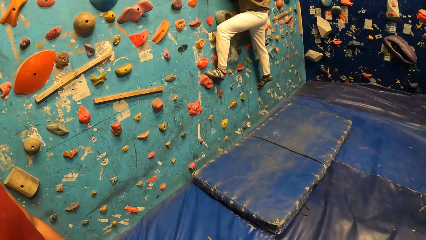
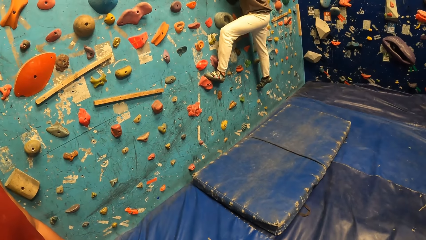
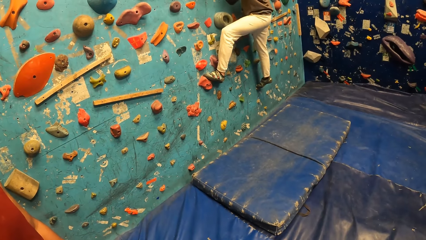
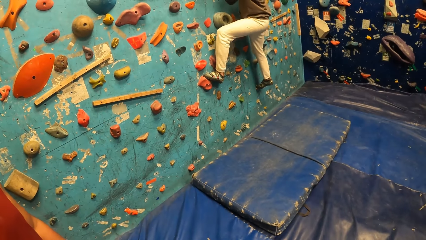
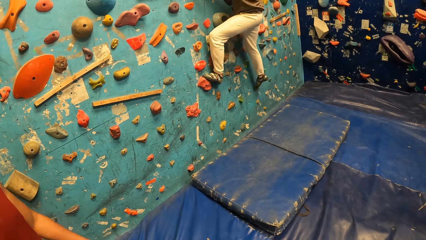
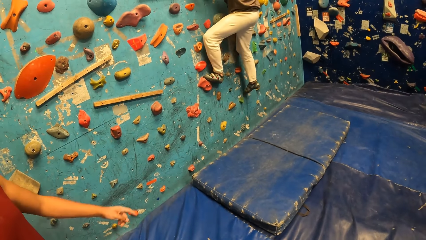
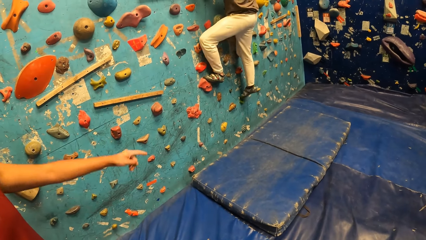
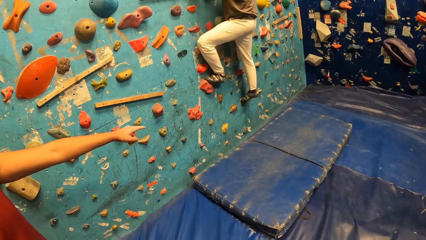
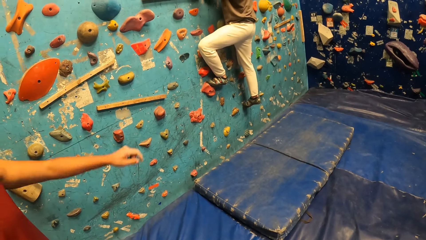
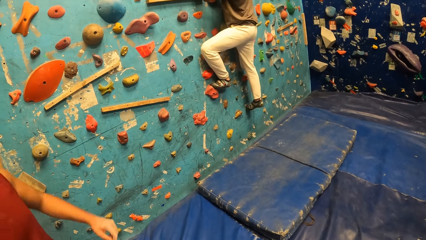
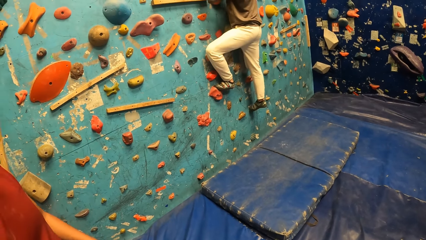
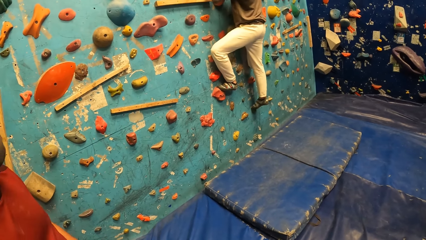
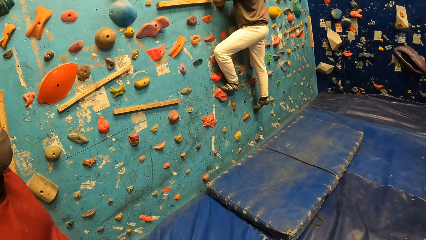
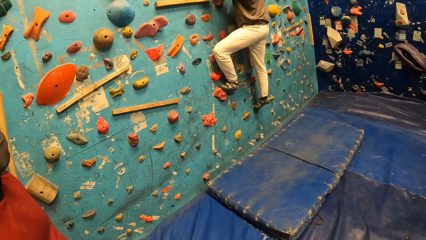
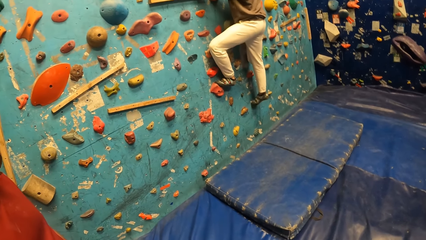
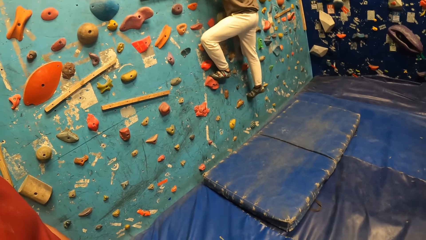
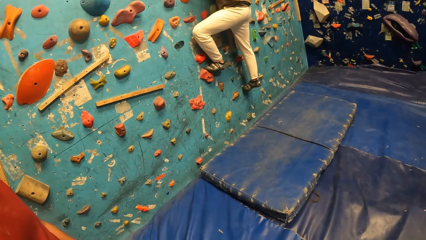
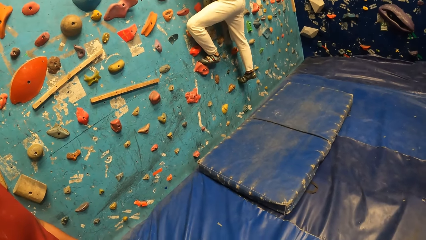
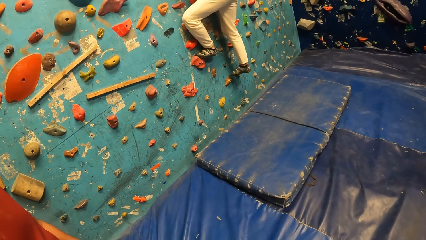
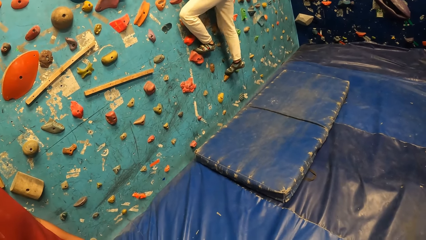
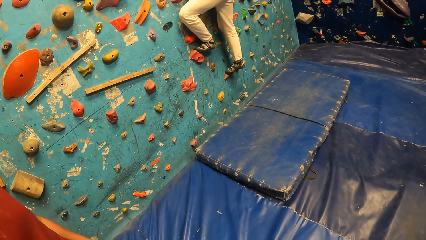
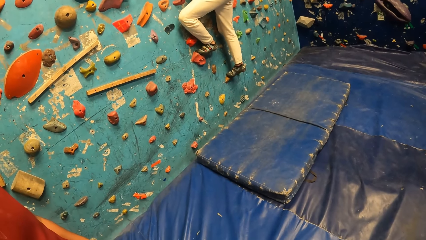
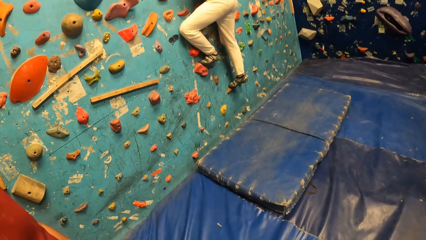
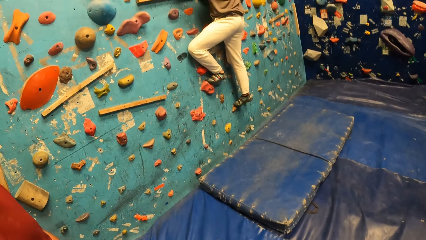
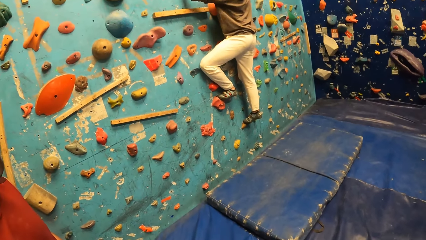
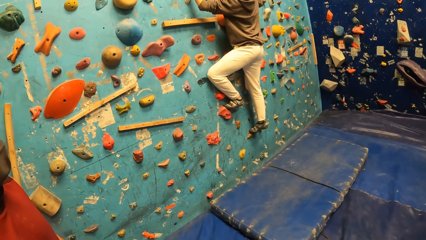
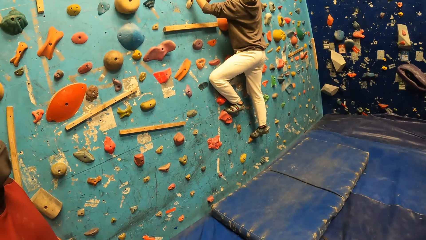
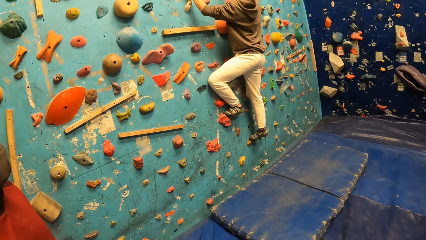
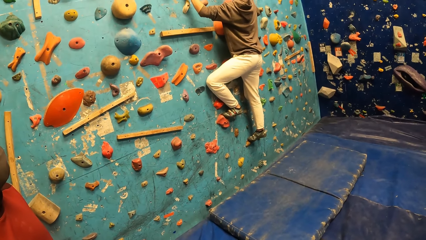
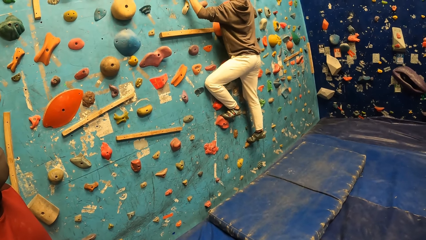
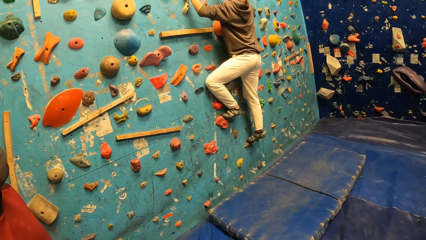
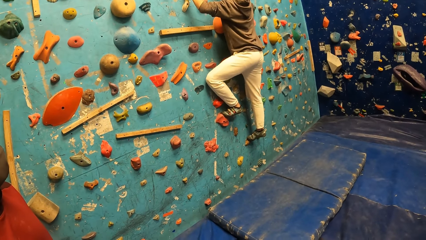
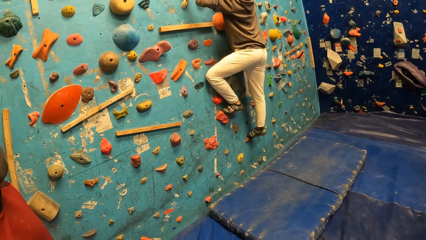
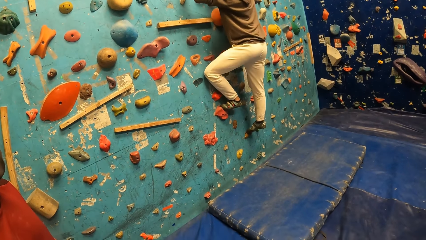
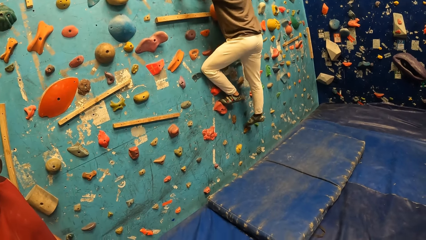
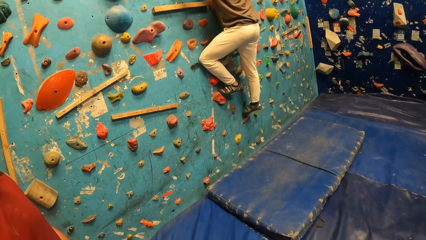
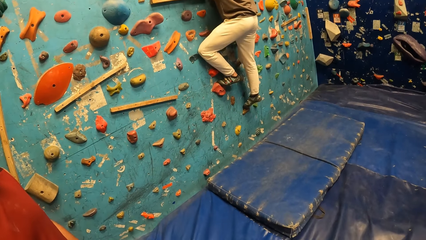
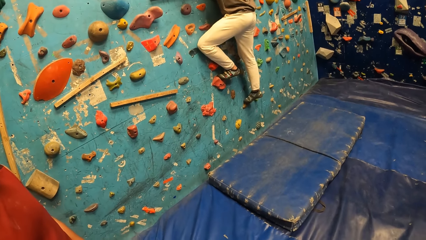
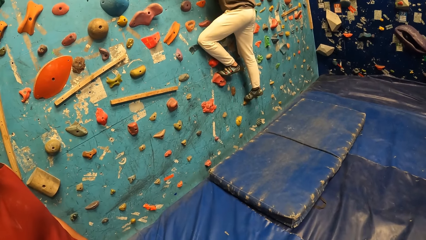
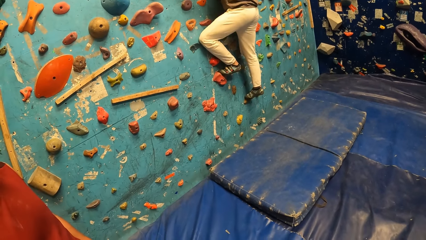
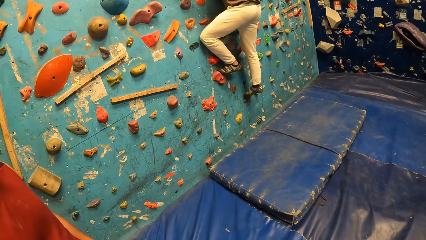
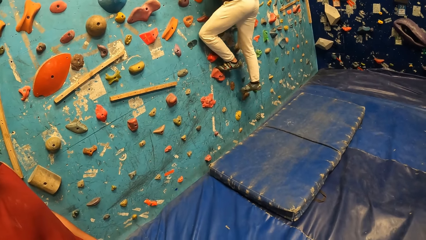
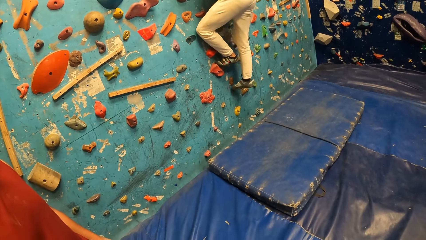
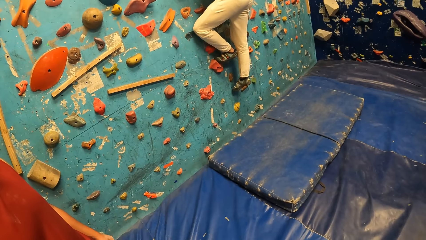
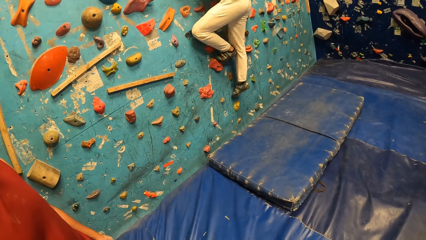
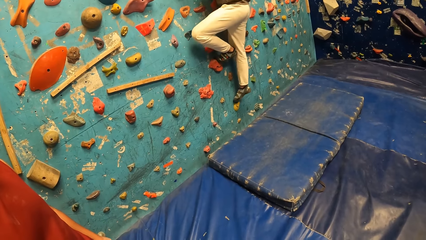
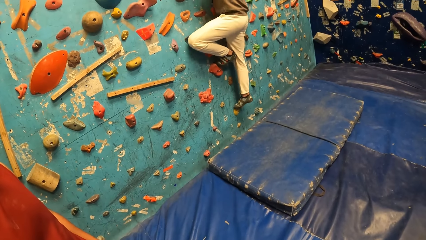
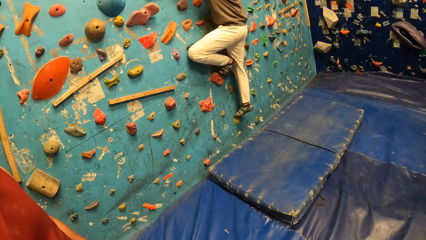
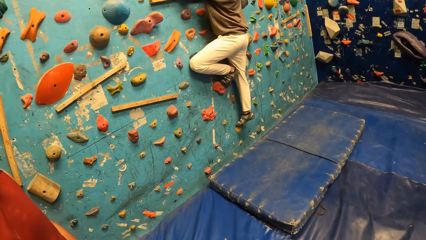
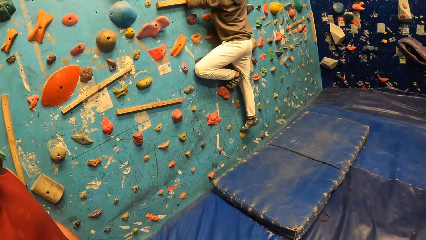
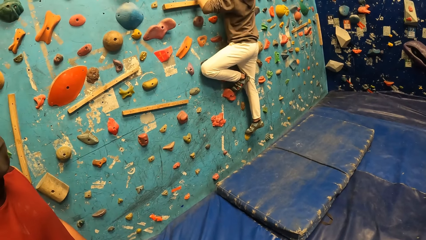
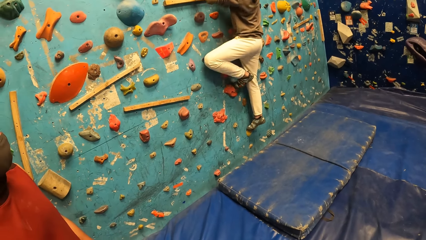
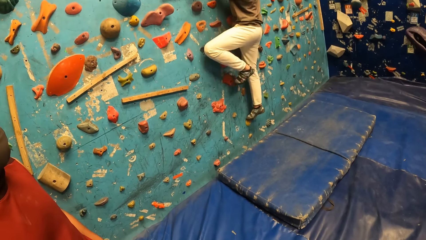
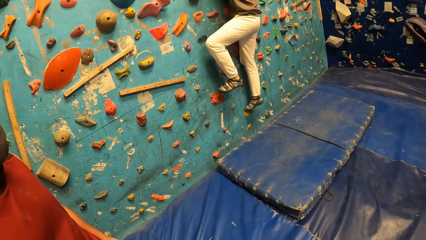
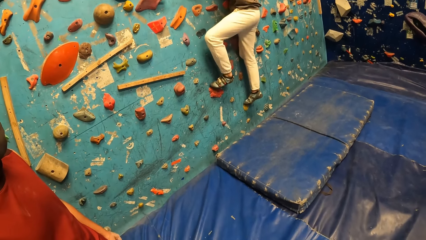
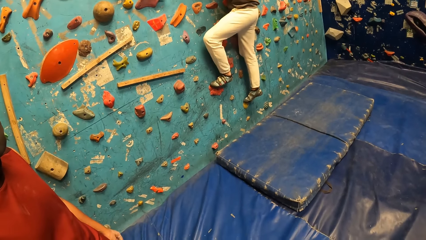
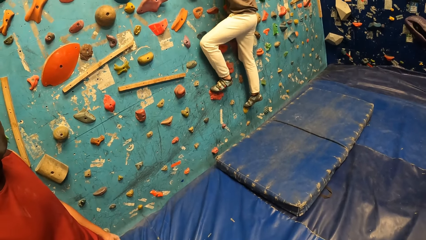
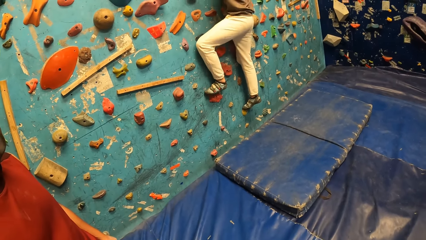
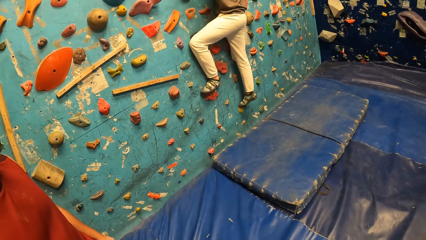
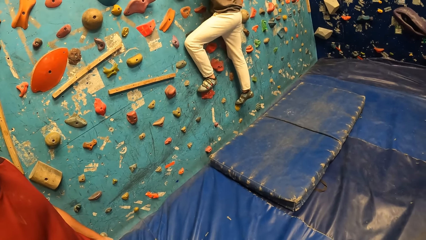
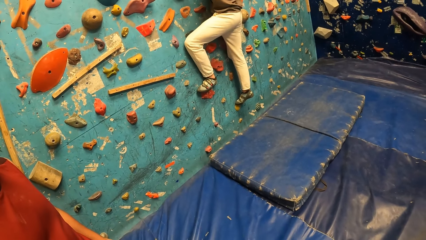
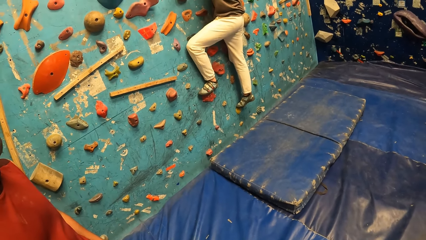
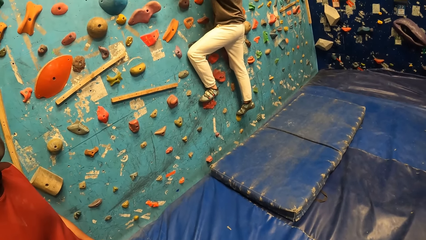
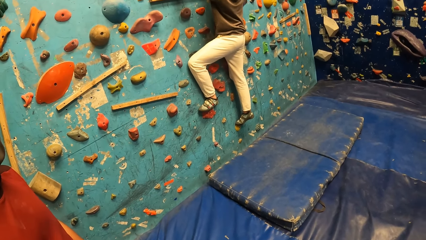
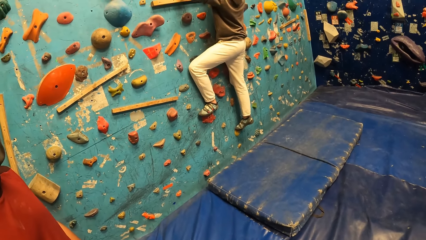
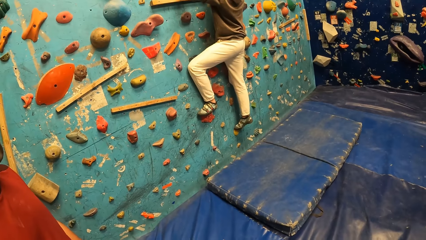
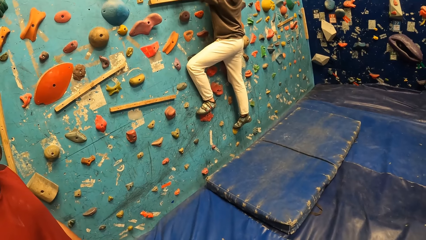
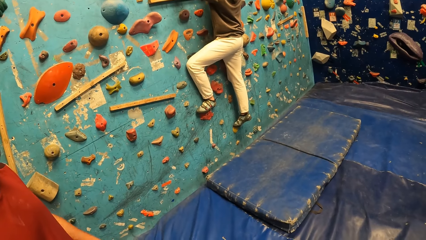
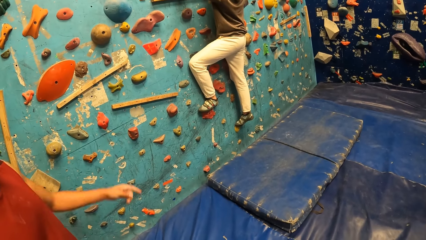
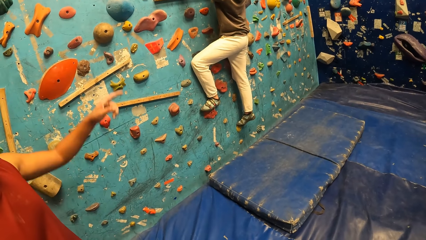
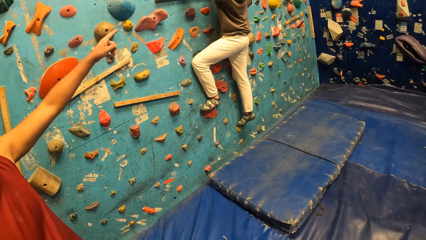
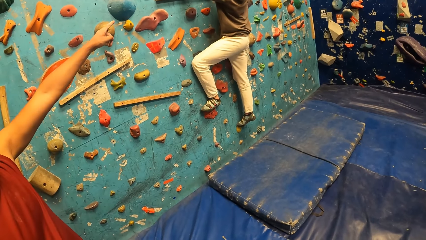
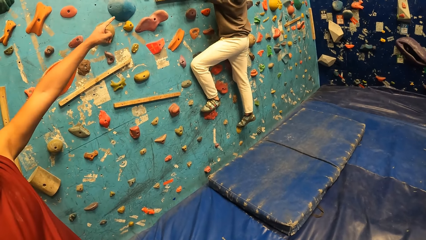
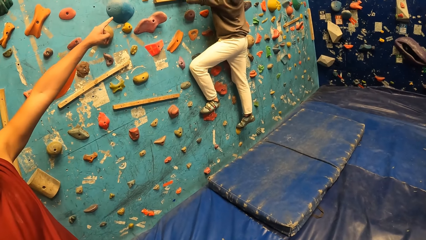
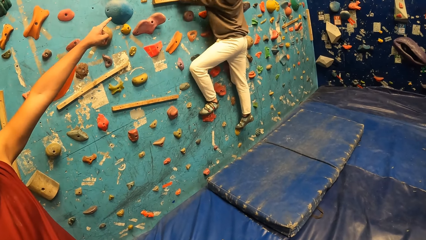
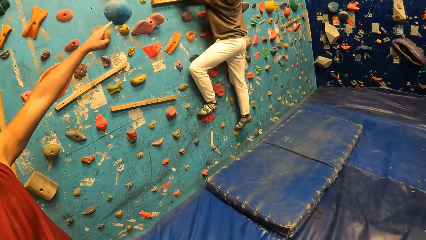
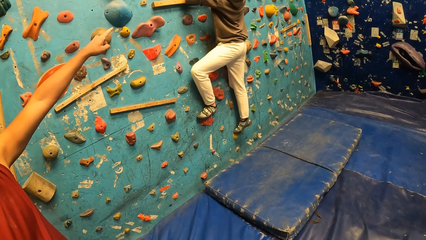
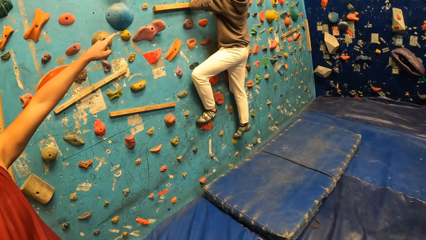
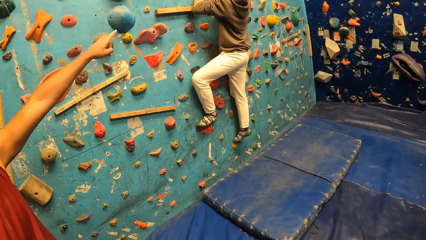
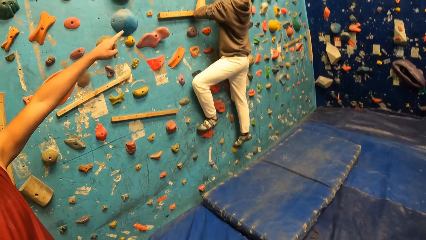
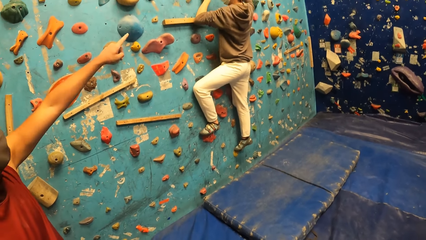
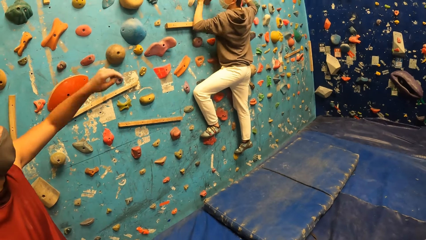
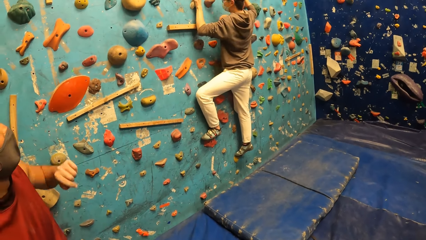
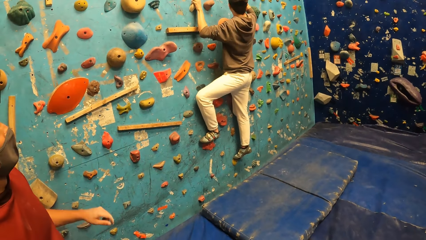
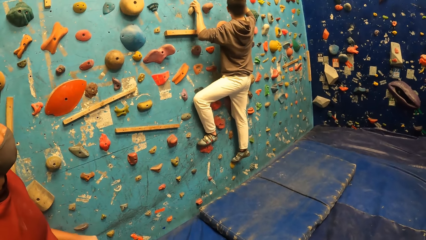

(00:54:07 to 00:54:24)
A man does a hand gesture. A woman climbs on the wall climbing game. Another man climbs on the climb wall. Another man points up on the climb wall.
